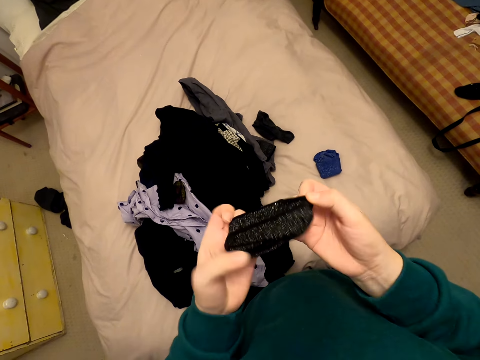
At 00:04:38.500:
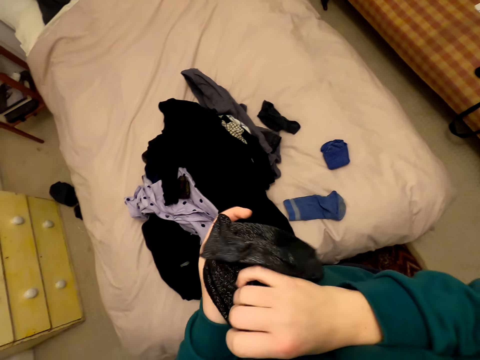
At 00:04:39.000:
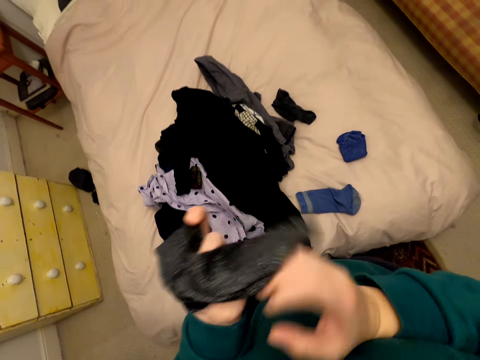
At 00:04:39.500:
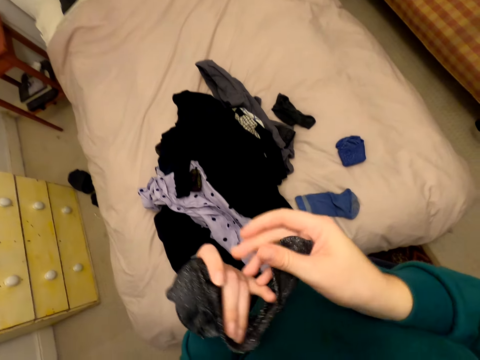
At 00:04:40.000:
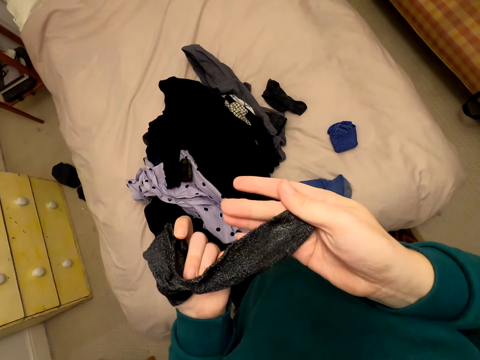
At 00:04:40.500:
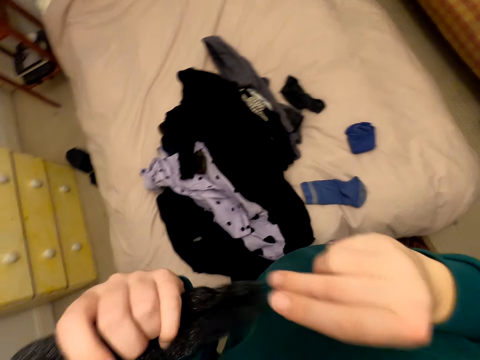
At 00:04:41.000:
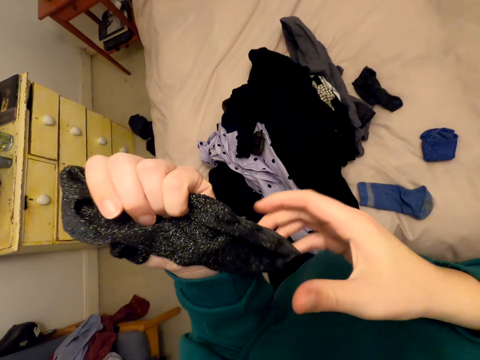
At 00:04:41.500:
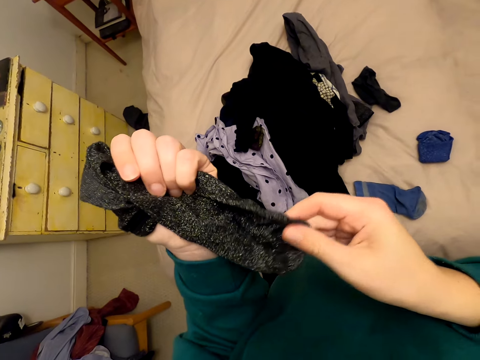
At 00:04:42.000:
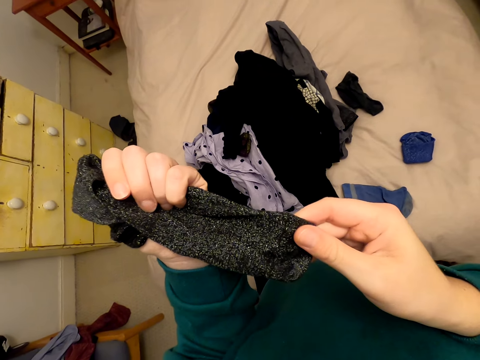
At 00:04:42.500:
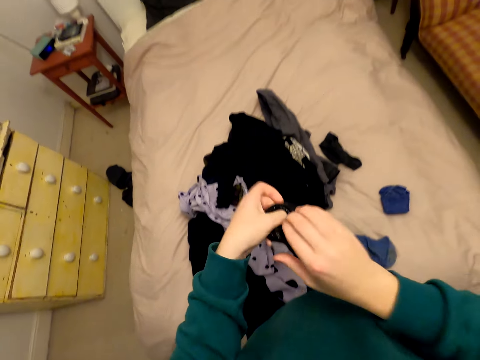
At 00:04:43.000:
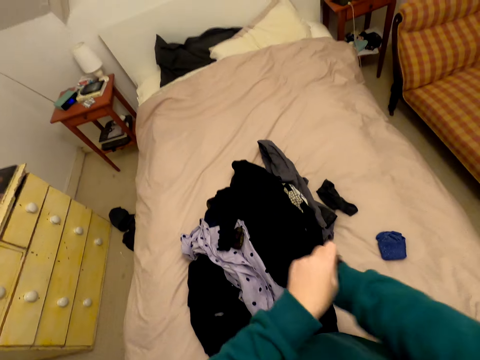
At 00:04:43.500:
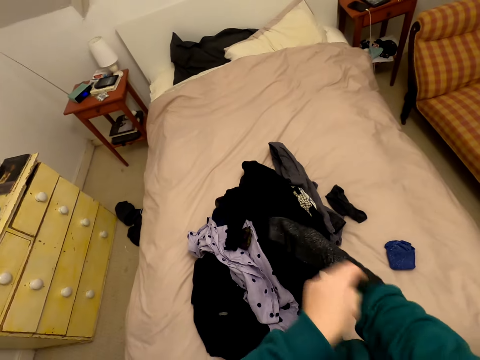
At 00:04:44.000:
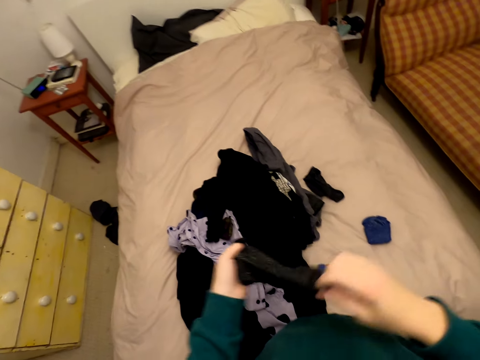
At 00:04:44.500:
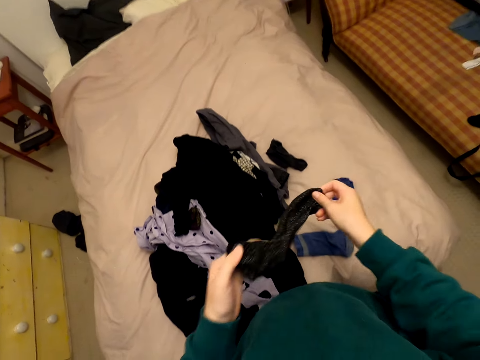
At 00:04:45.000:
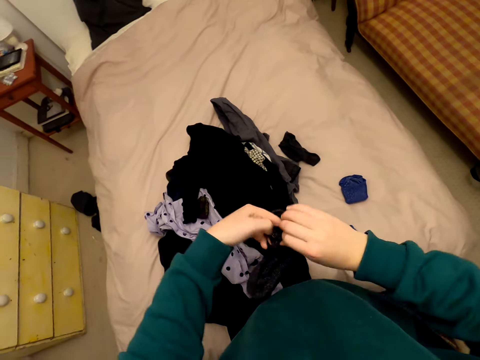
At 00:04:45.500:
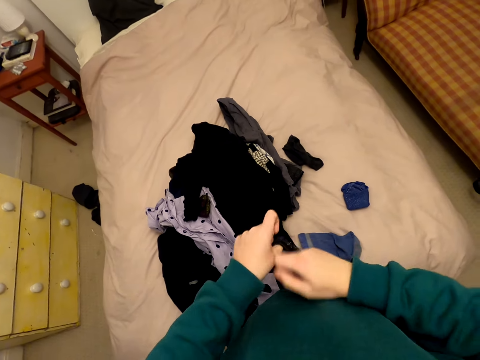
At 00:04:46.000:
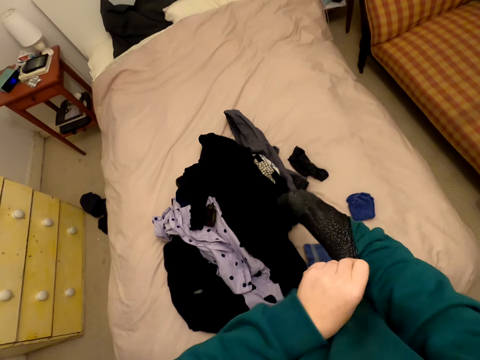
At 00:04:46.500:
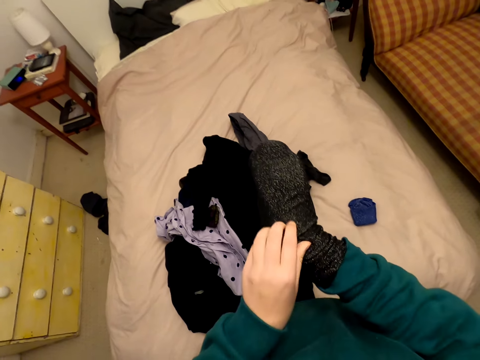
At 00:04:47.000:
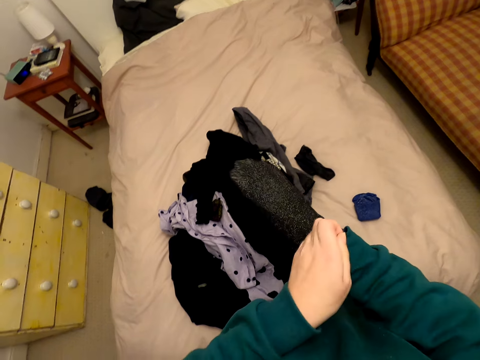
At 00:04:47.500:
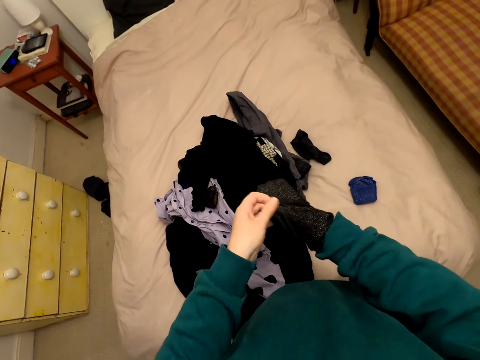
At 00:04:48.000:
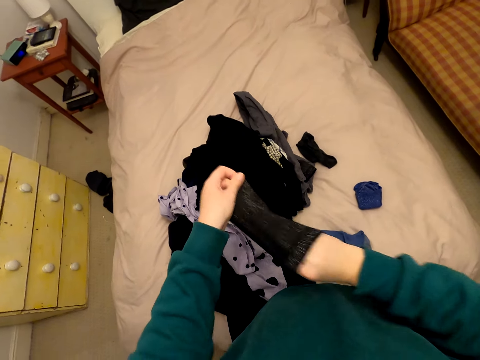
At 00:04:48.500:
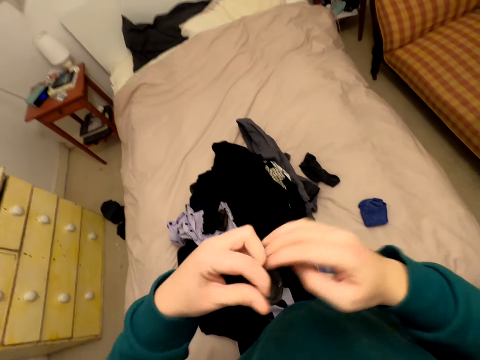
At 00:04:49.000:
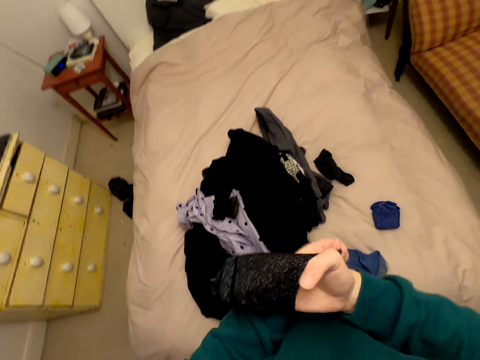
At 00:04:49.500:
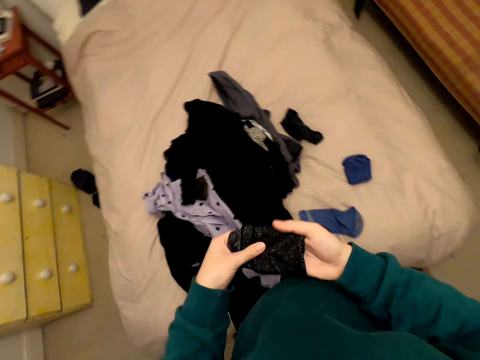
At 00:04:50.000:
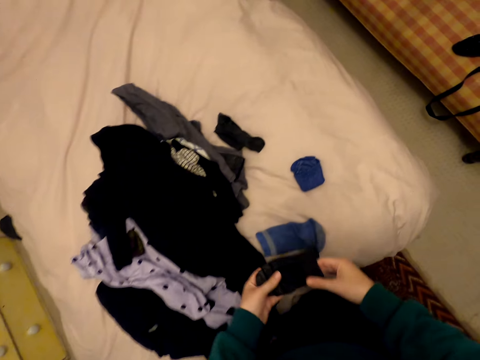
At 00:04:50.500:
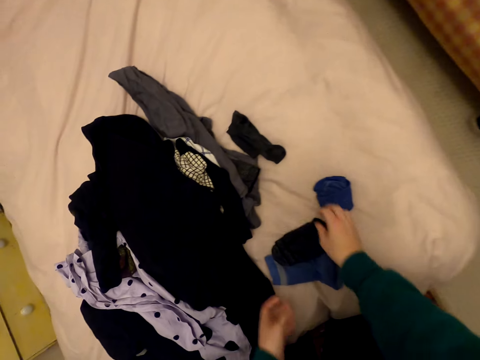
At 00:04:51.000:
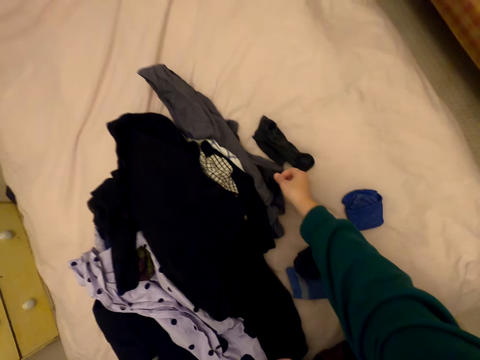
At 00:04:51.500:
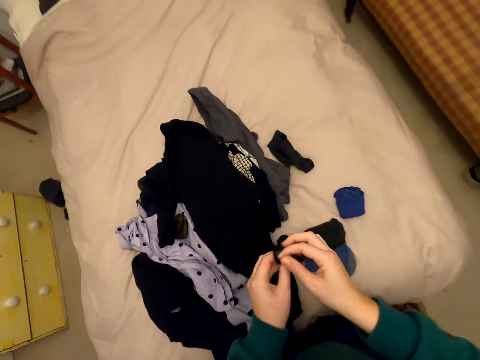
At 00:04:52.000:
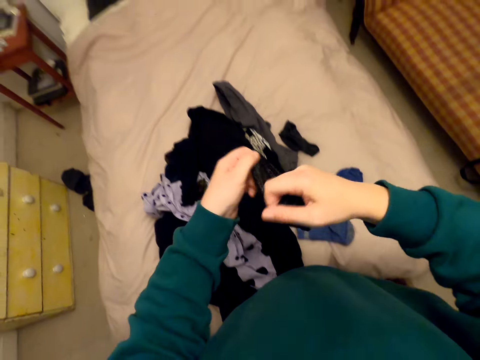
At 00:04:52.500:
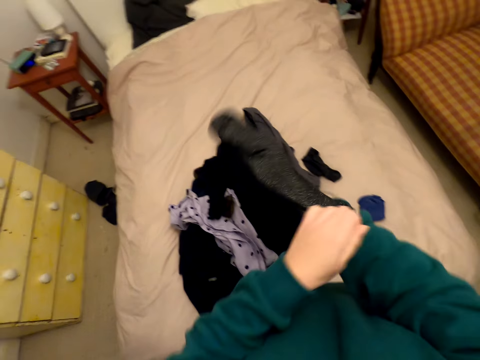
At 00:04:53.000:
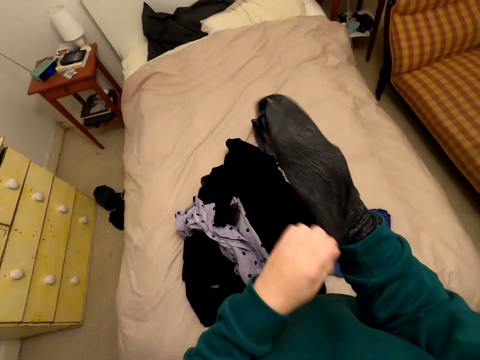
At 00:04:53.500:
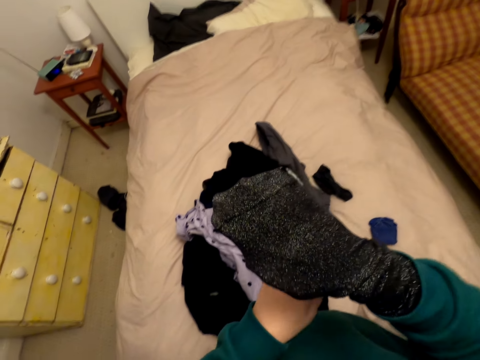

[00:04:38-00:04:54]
The camera wearer stares at the sock in his hands. He puts his right hand in the socks. He turns the sock in his hands. He removes his hand from the socks. He puts his right hand into the socks. He pulls off the hand. He drops the sock on the bed. He picks up the sock from the bed. He turns the sock in his hands. He puts his right hand into the socks.

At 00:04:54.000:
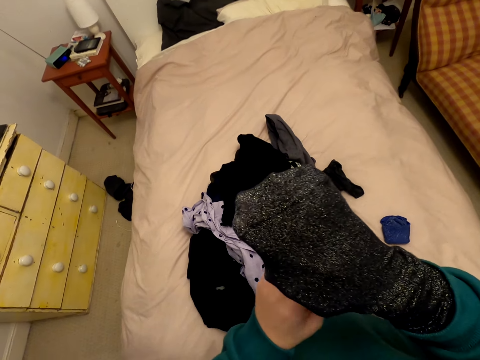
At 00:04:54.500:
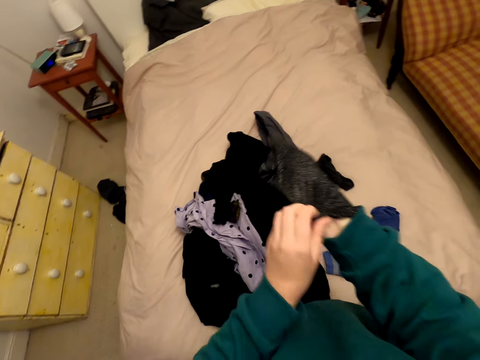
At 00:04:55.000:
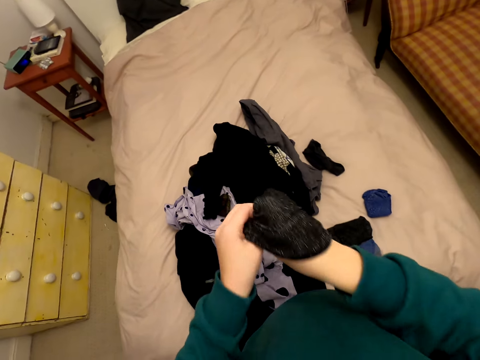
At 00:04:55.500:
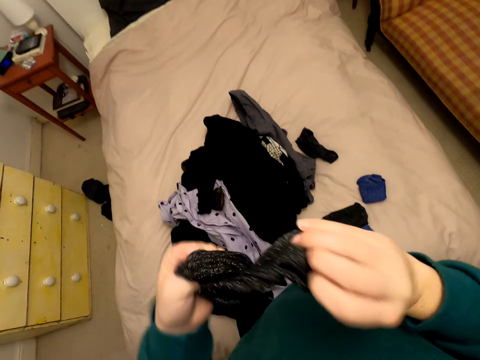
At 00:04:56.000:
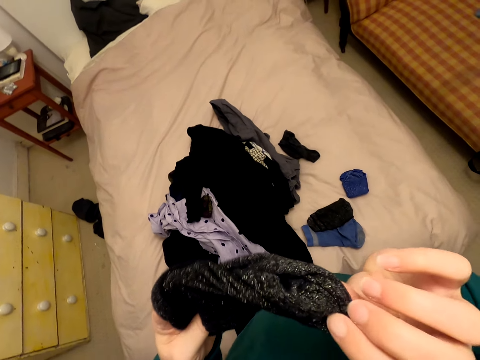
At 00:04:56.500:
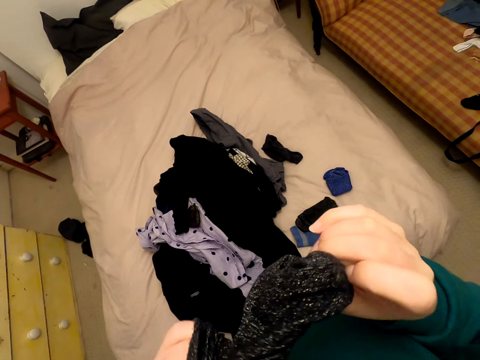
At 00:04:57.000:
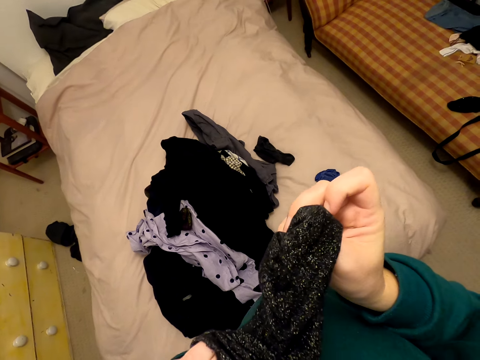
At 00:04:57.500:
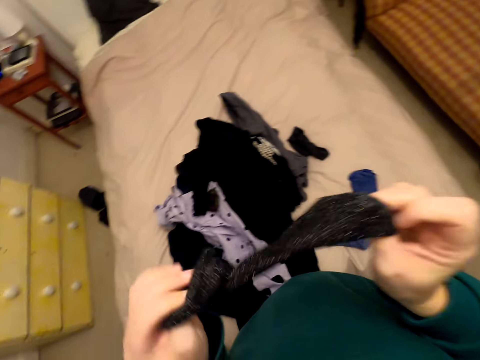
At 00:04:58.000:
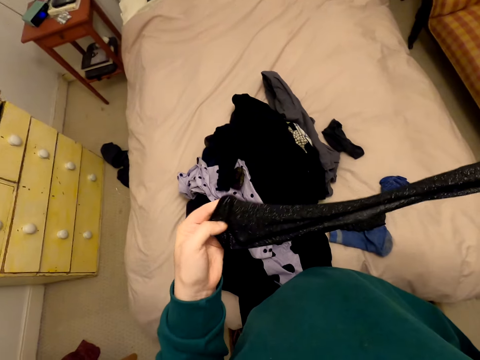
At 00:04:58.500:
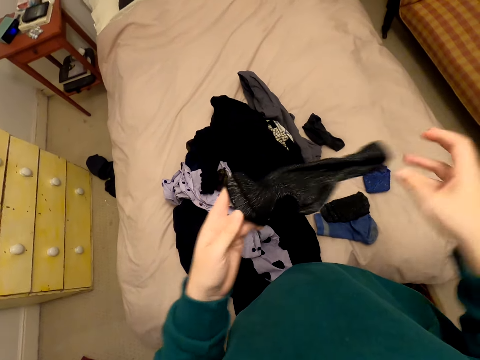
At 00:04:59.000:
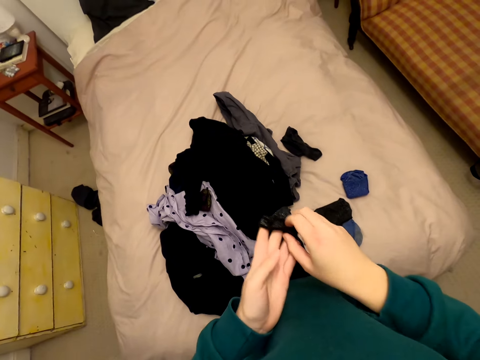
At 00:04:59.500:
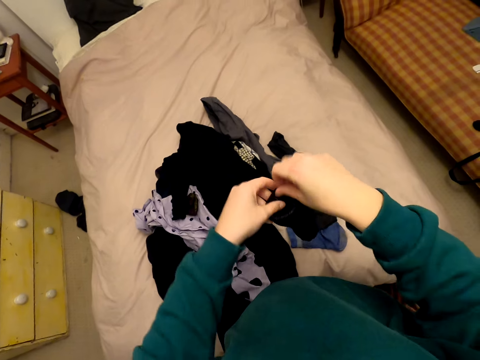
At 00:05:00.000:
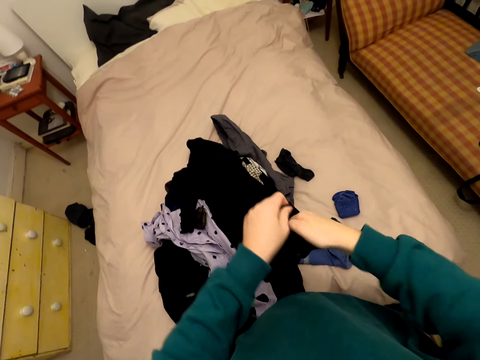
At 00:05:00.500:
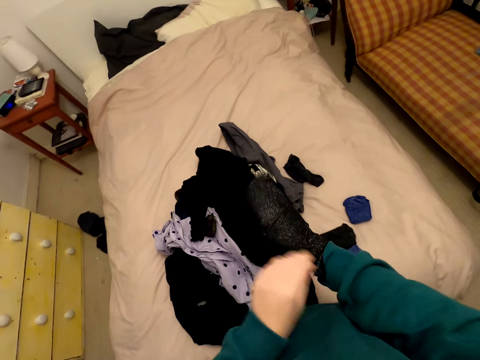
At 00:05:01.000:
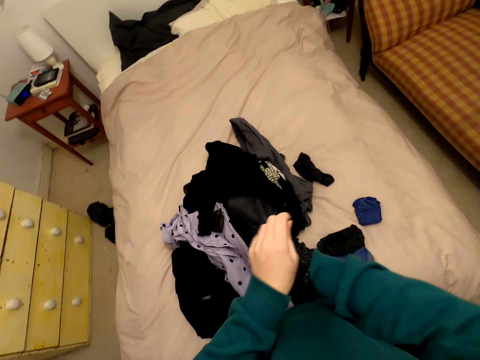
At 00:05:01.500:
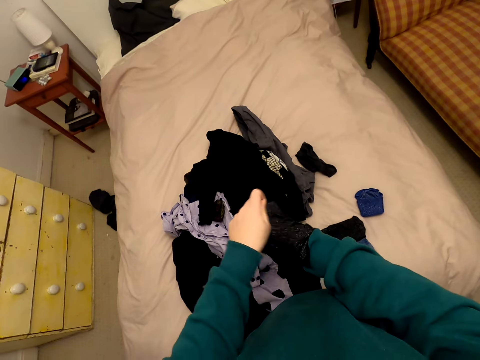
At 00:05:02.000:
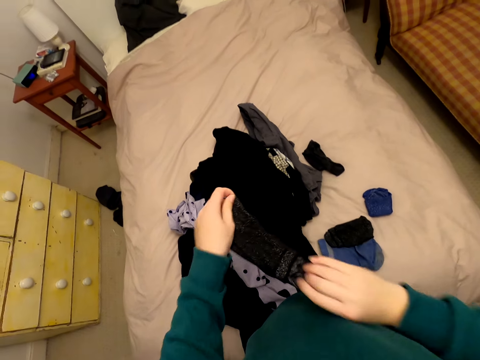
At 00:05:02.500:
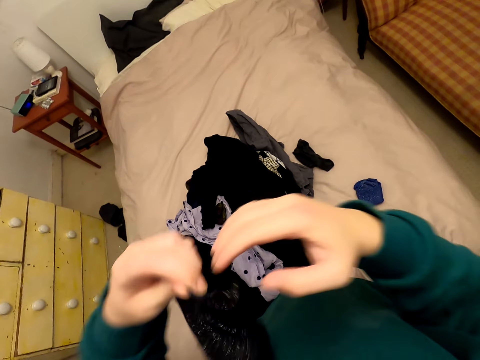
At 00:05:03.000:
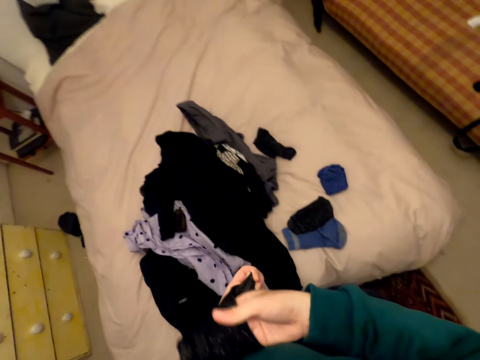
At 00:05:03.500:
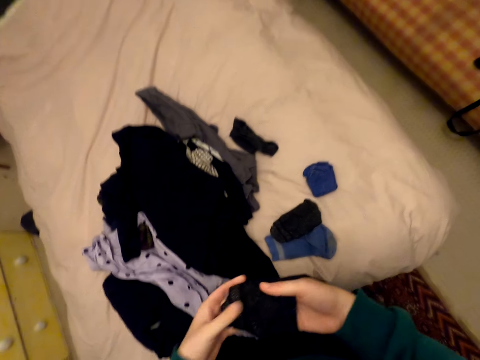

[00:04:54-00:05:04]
The camera wearer pulls off the hand. They look at the socks. They put the right hand into the socks. They pull off the hand.
